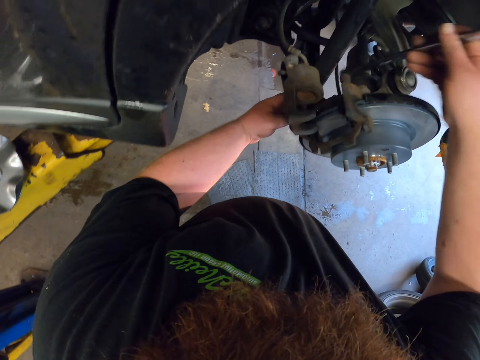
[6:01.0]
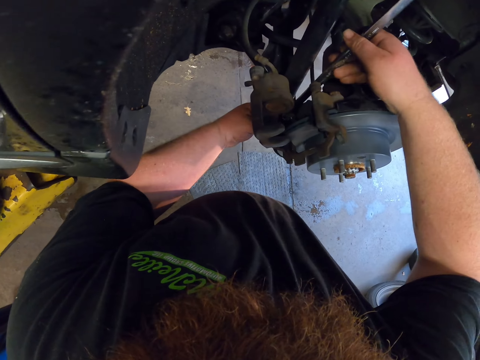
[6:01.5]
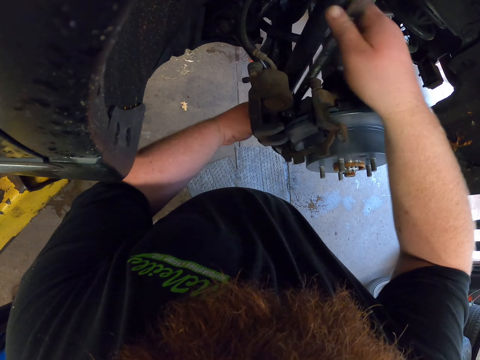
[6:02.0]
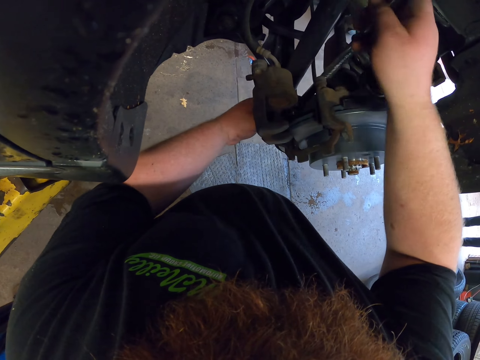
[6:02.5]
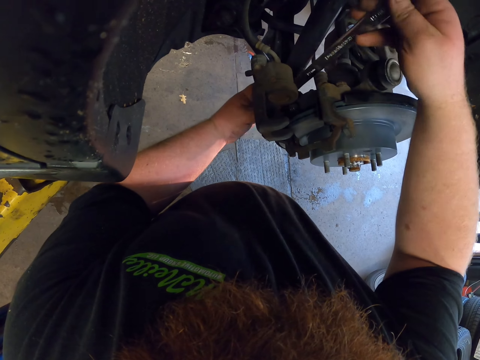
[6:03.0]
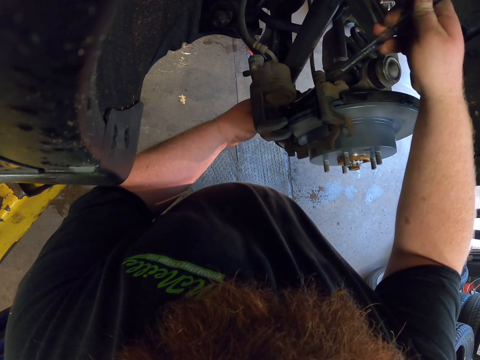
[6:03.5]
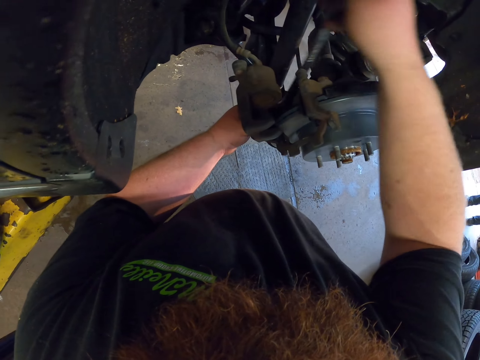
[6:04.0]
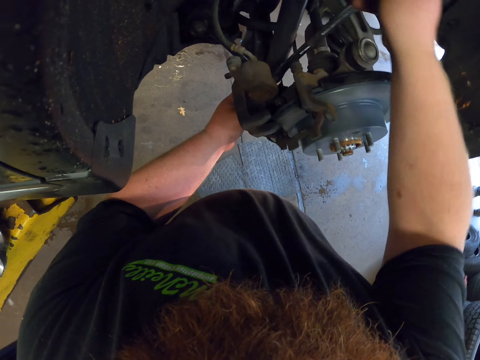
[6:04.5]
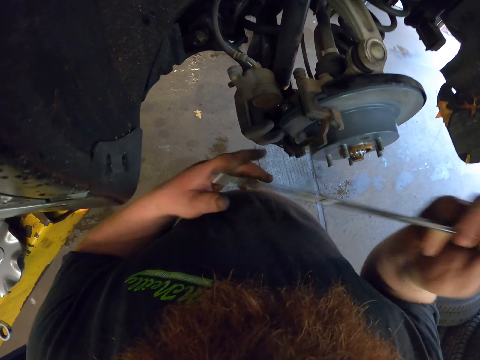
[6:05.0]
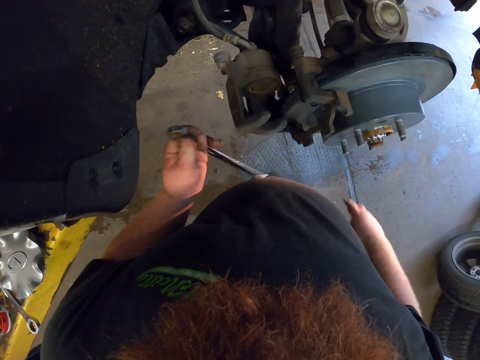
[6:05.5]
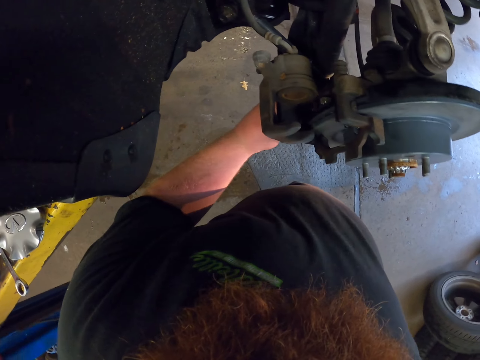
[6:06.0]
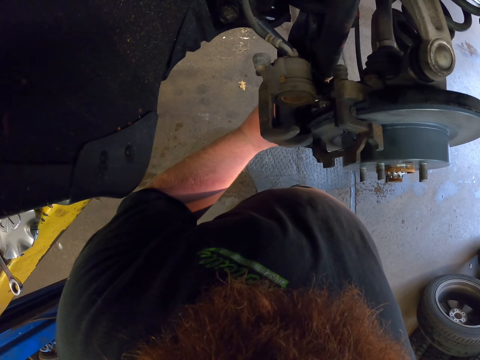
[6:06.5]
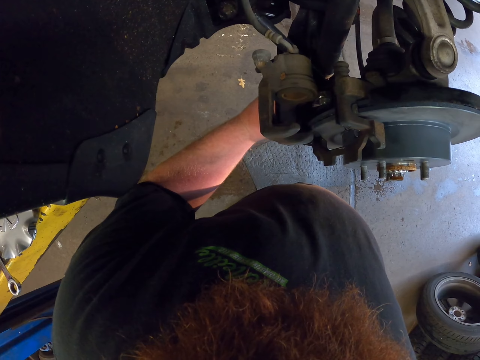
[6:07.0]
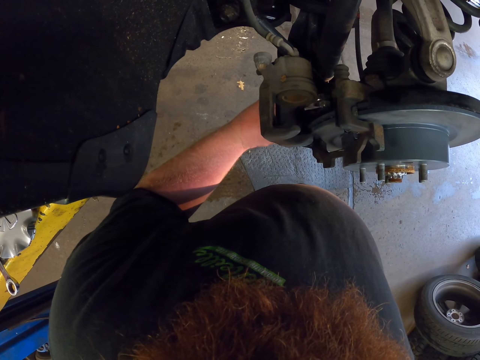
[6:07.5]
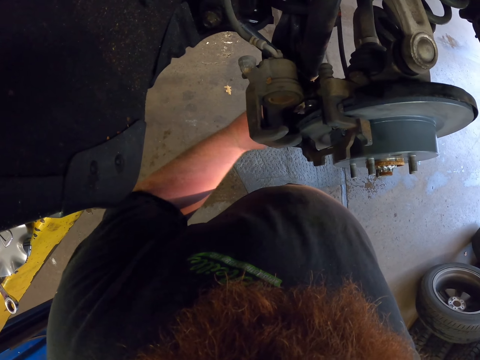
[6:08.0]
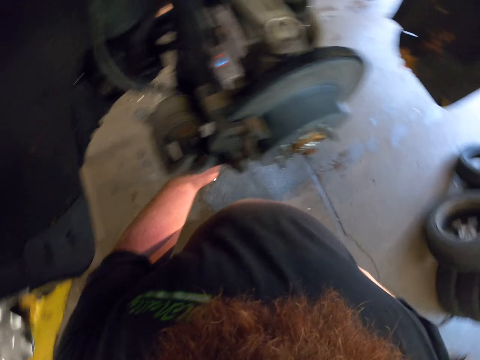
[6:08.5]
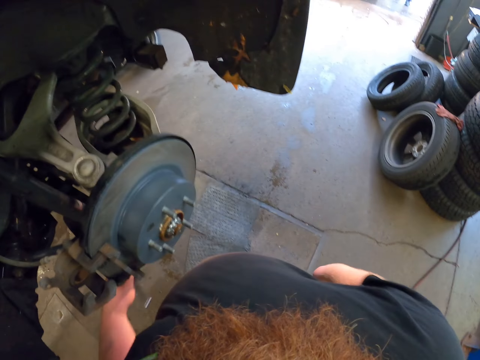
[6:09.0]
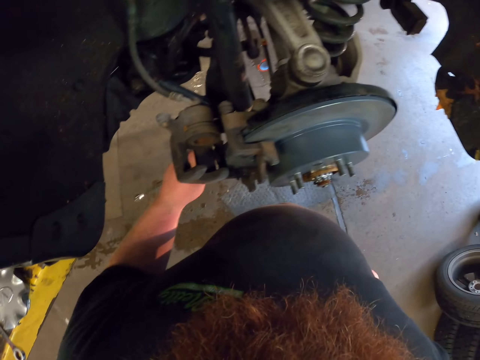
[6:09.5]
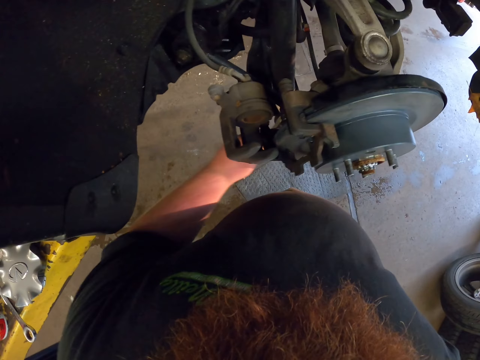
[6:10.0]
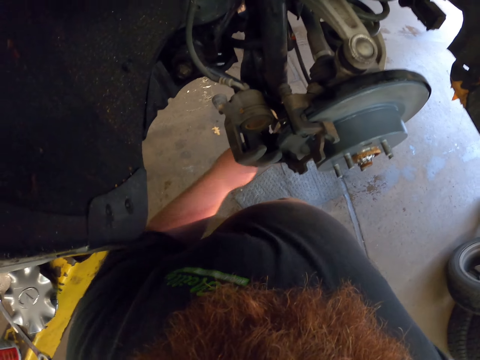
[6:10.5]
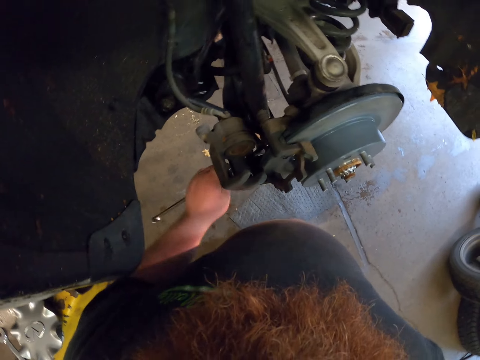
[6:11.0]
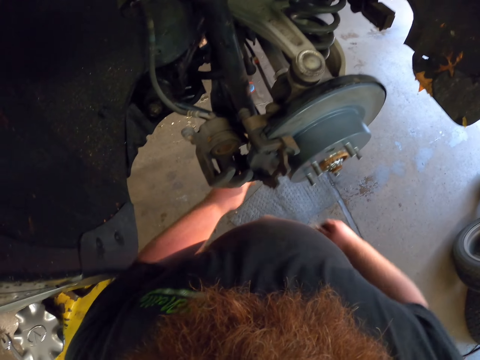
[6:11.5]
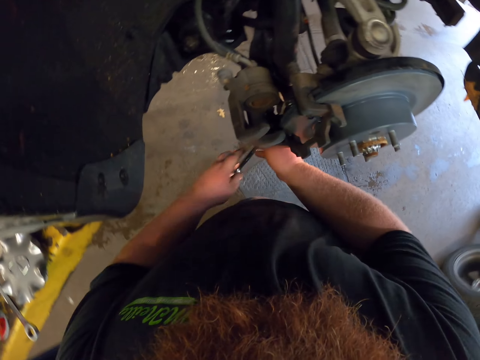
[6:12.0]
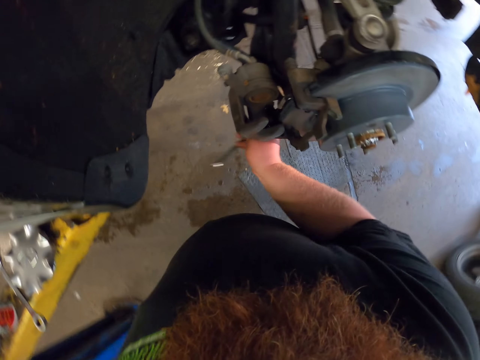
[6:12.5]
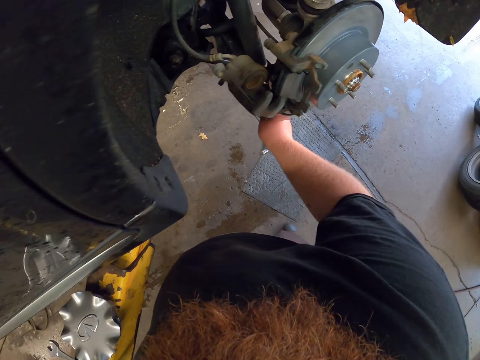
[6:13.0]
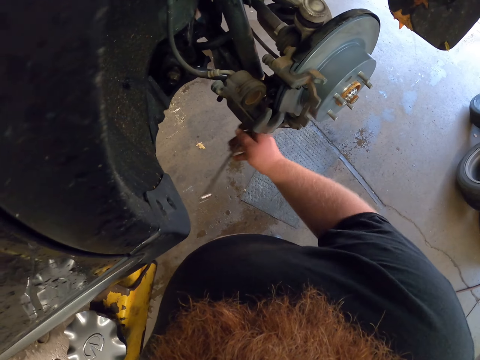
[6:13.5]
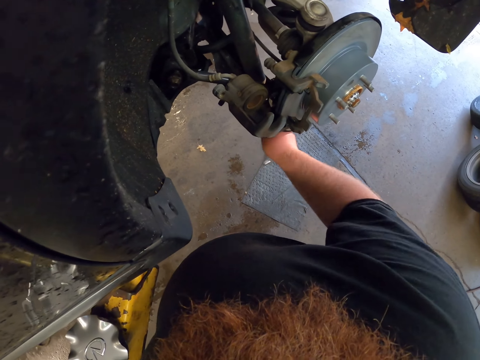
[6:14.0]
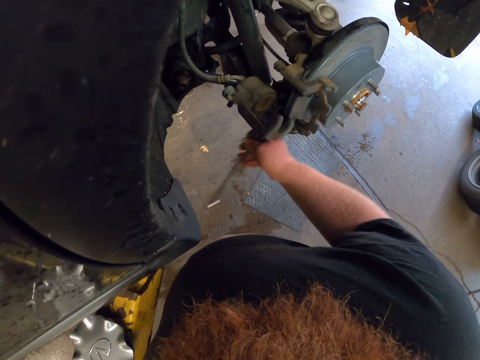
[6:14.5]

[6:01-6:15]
The camera wearer exchanges the spanner into the right hand. They tighten the bolt with the spanner. They exchange the spanner into the left hand. They tighten the bolt with the spanner again and look around.

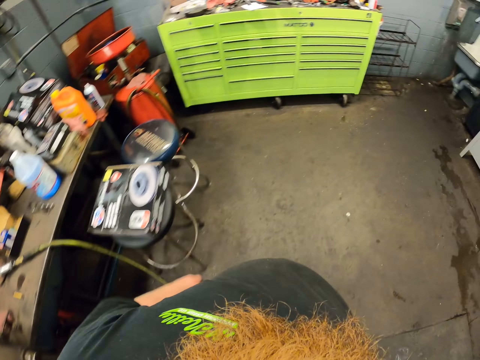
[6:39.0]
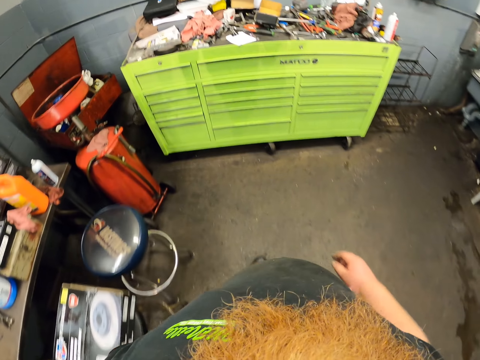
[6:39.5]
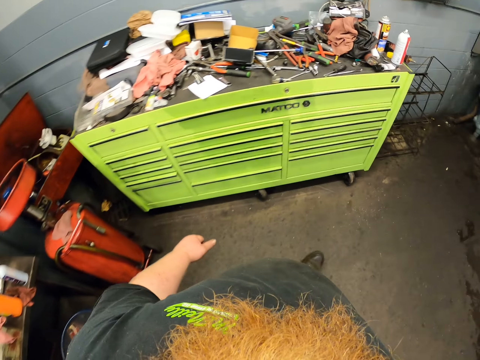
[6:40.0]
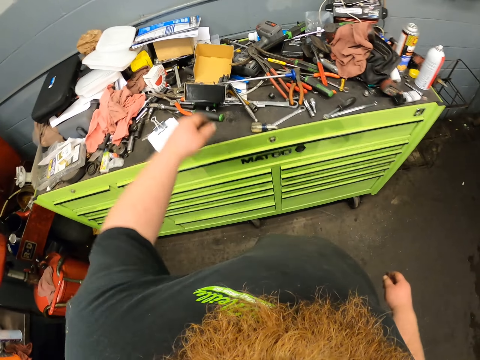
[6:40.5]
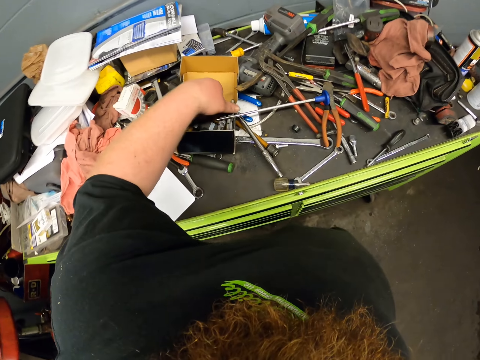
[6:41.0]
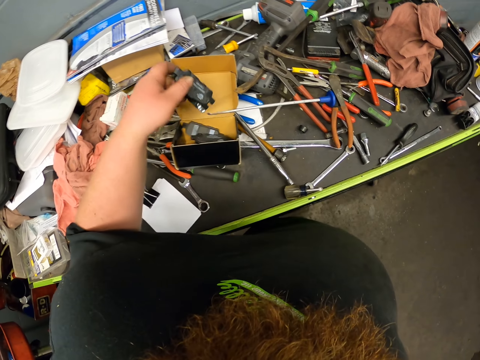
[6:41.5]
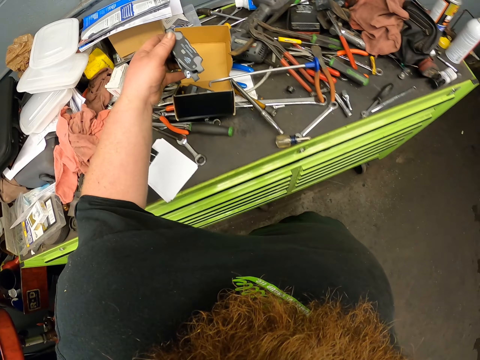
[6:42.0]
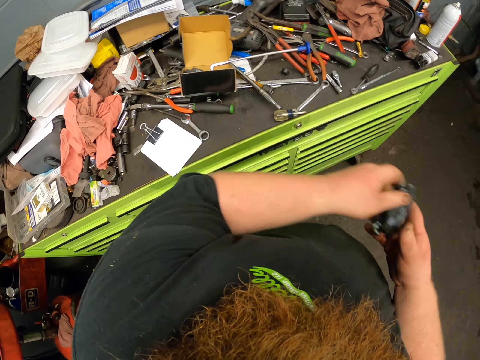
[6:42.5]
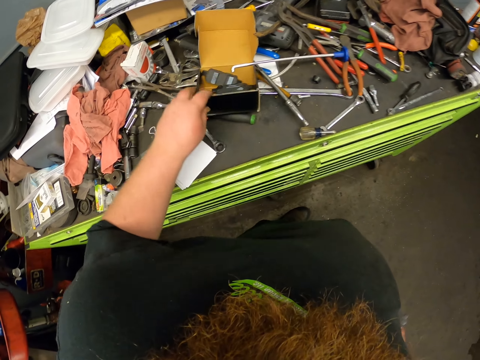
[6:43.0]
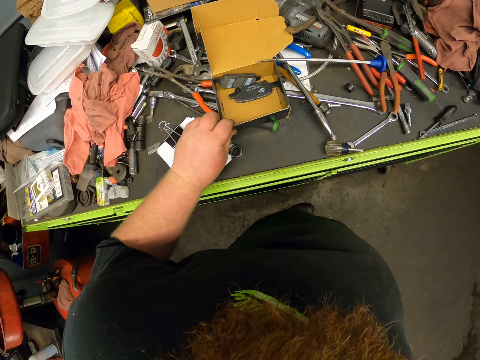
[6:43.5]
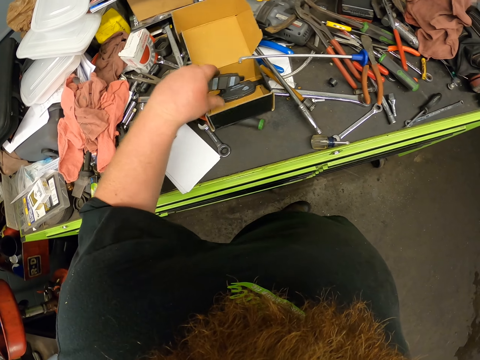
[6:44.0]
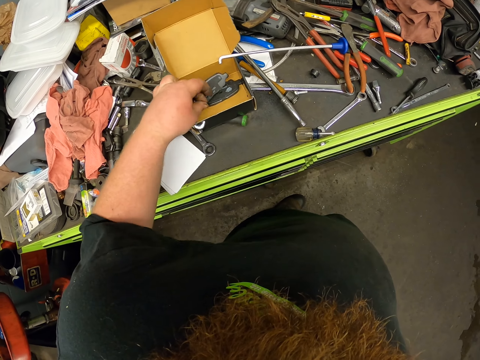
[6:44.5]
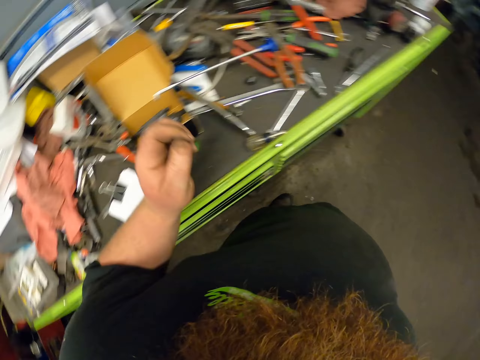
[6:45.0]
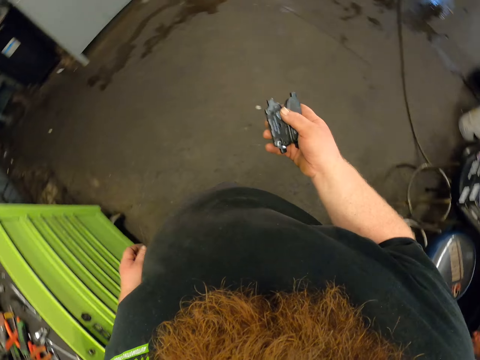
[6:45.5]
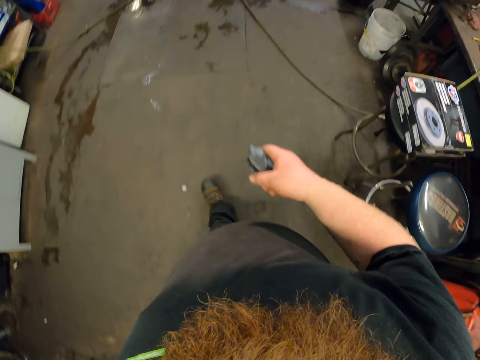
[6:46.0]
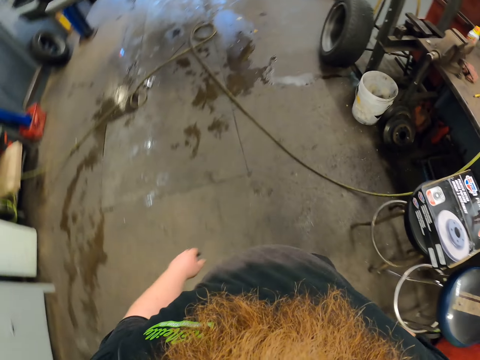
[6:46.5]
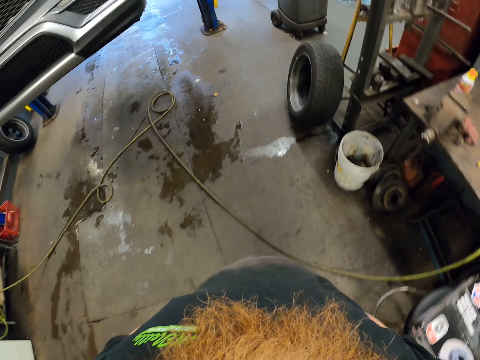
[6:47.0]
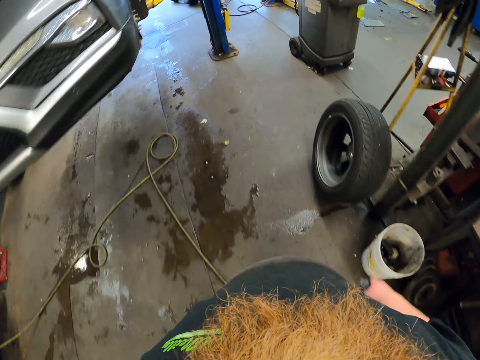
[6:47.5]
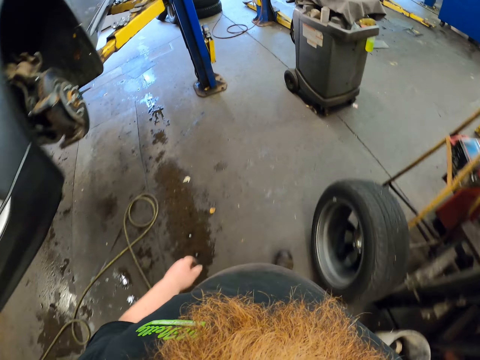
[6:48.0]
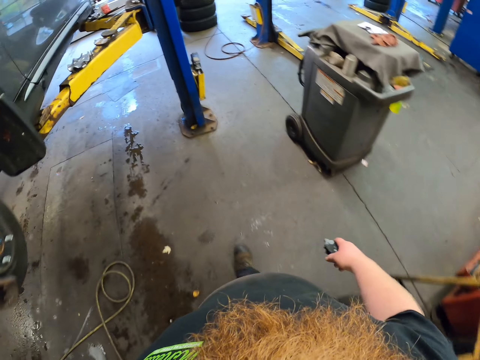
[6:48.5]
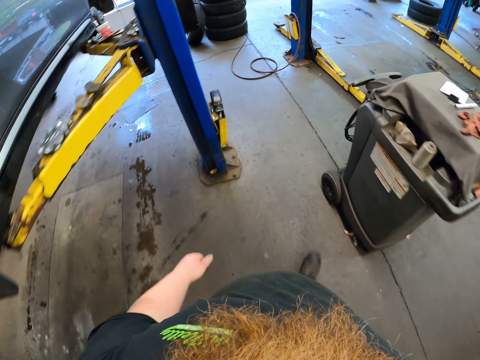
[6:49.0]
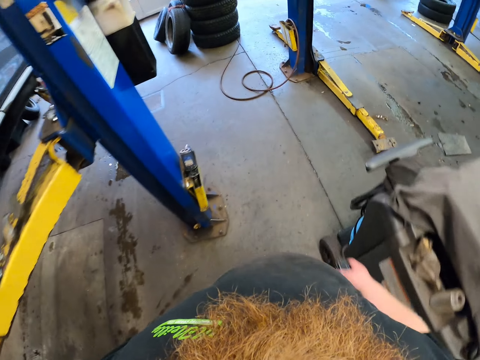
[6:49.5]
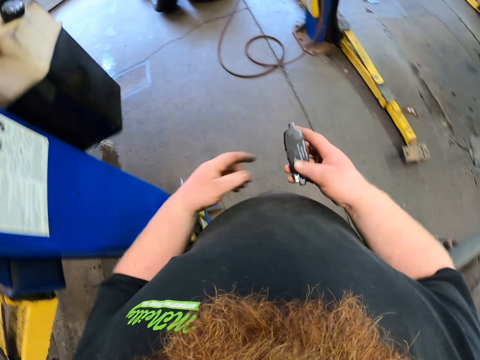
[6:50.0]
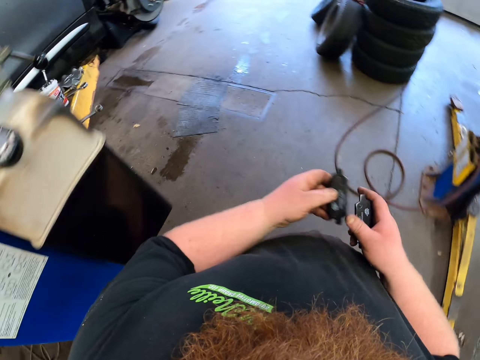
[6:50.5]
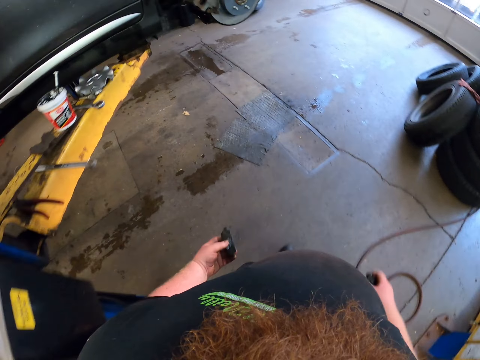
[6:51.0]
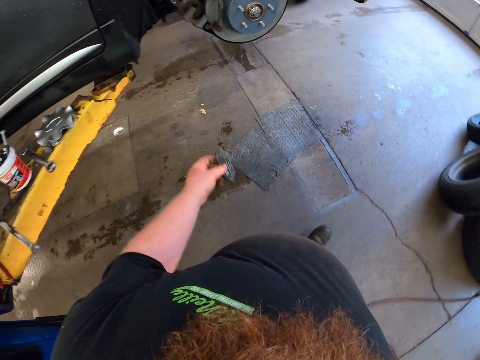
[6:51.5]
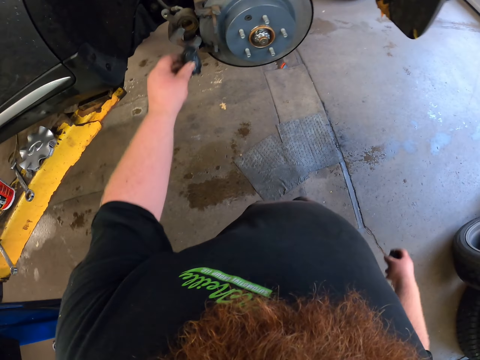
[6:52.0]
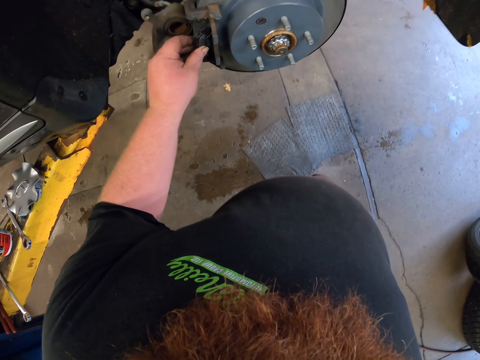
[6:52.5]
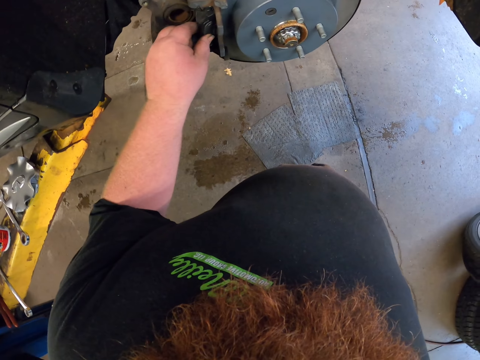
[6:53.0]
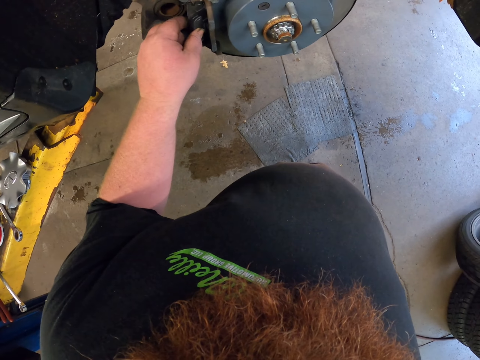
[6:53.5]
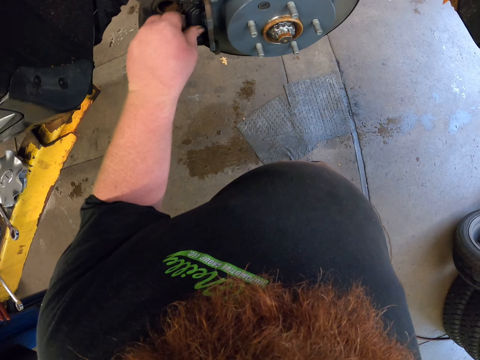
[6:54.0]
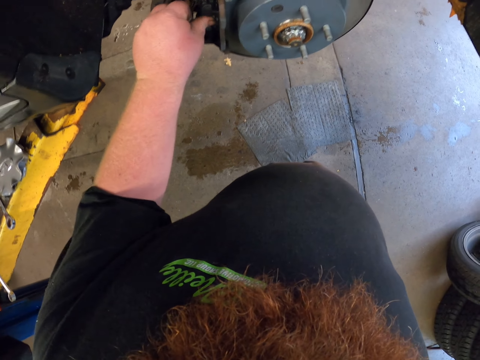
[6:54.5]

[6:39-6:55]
The camera wearer walks in the garage. They pick up the brake pad in the box. They touch the box and touch the brake pad in the box. They take the brake pad from the carton box. They walk and look around. They walk in the garage. They put the brake pad on the caliper bracket.
